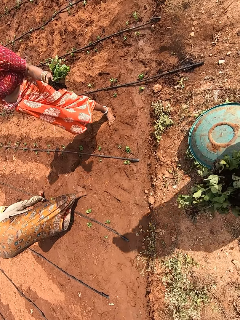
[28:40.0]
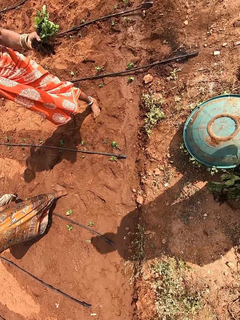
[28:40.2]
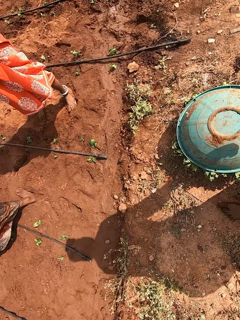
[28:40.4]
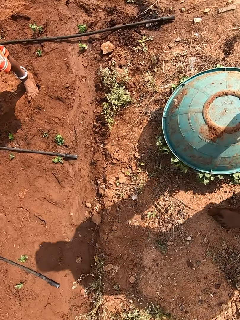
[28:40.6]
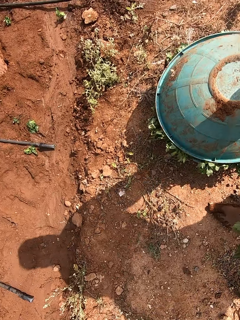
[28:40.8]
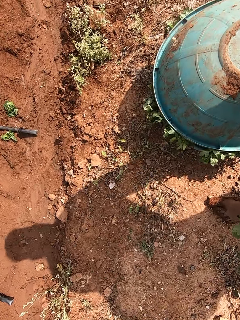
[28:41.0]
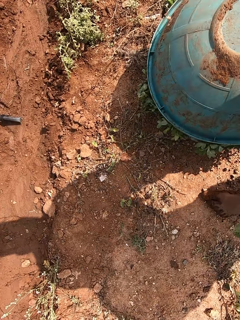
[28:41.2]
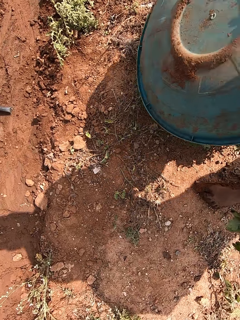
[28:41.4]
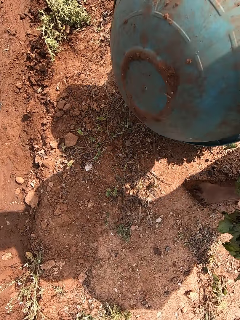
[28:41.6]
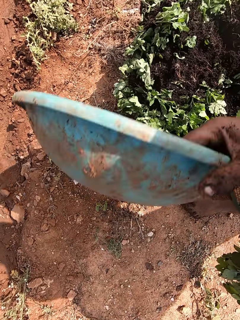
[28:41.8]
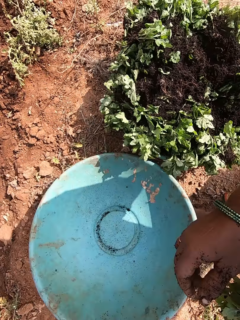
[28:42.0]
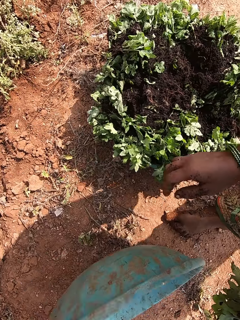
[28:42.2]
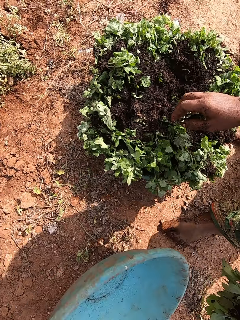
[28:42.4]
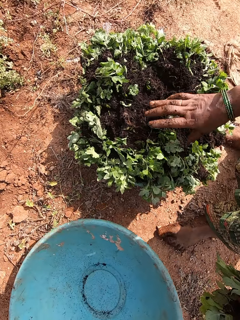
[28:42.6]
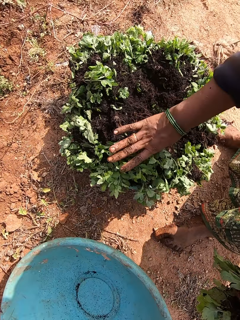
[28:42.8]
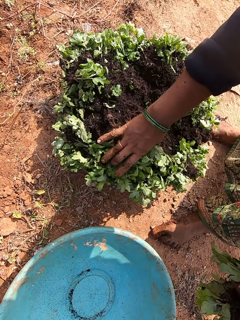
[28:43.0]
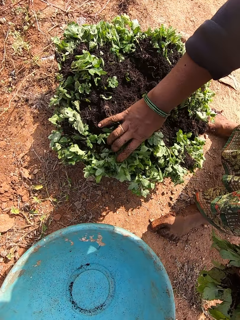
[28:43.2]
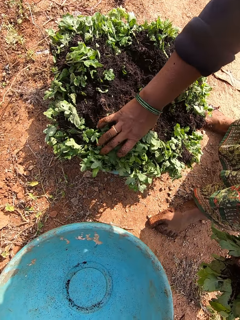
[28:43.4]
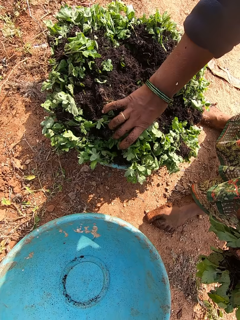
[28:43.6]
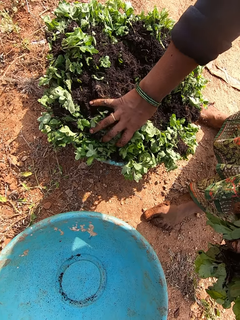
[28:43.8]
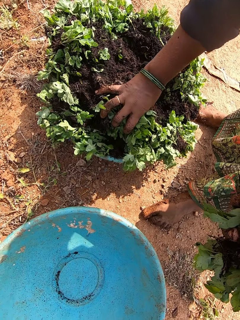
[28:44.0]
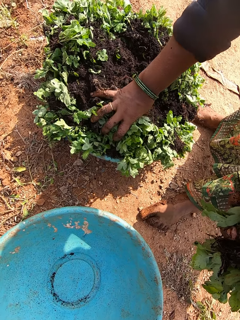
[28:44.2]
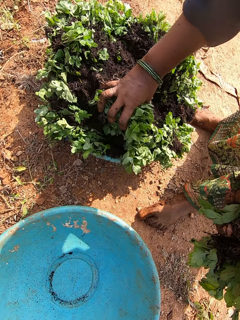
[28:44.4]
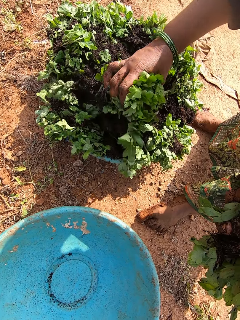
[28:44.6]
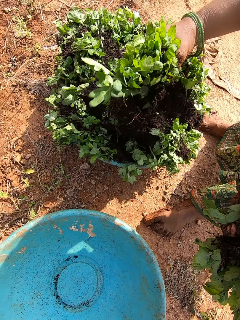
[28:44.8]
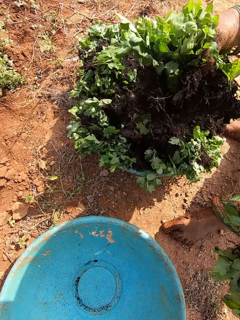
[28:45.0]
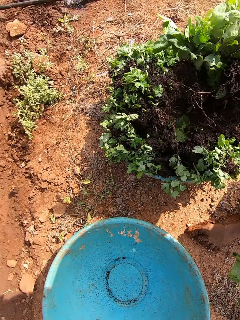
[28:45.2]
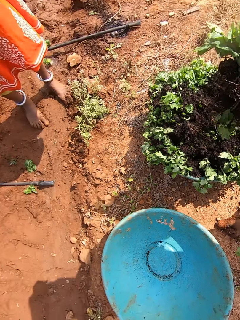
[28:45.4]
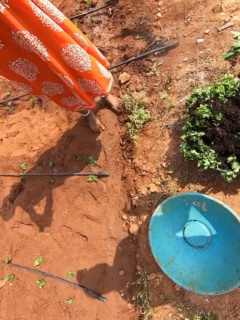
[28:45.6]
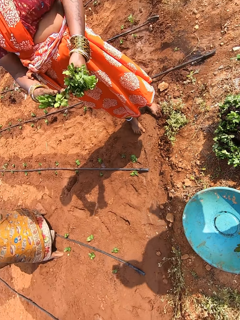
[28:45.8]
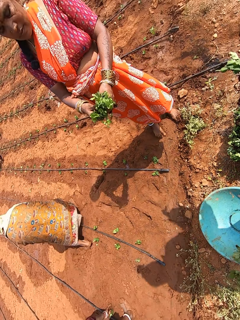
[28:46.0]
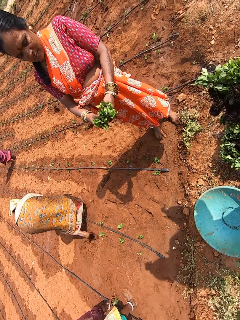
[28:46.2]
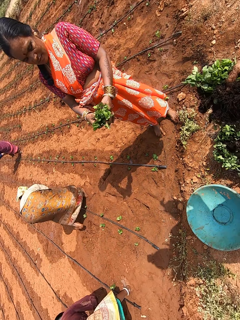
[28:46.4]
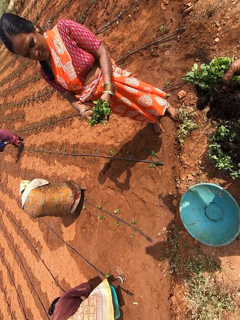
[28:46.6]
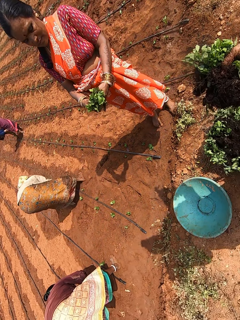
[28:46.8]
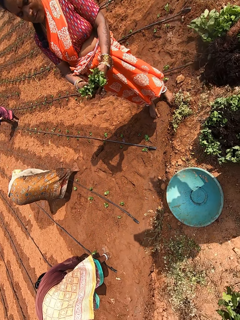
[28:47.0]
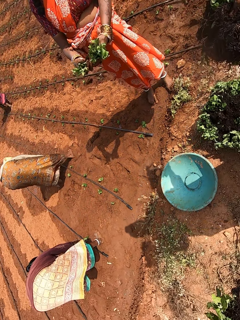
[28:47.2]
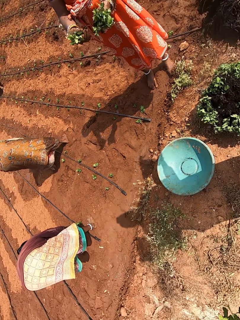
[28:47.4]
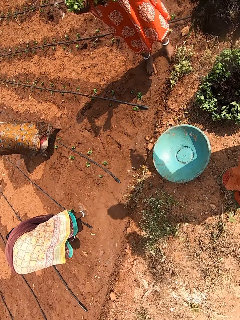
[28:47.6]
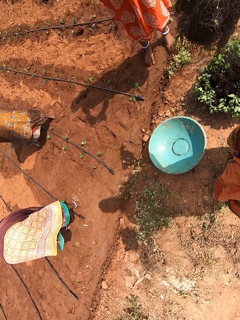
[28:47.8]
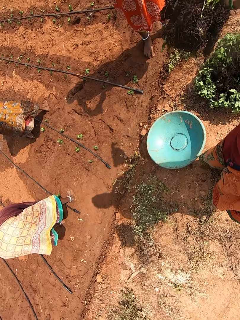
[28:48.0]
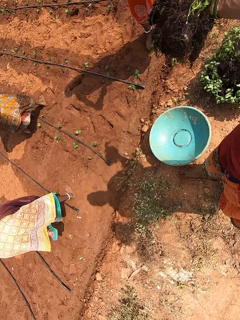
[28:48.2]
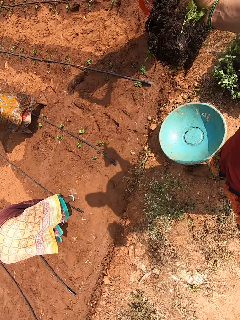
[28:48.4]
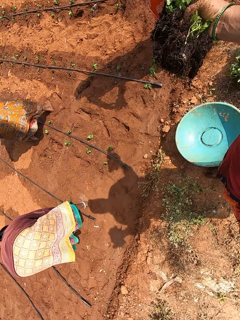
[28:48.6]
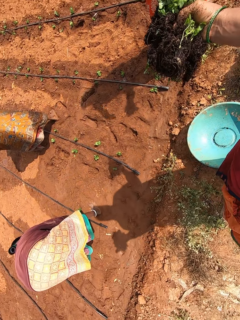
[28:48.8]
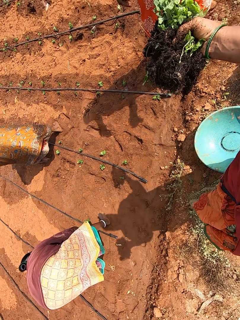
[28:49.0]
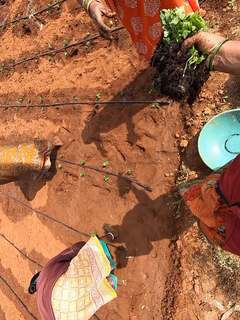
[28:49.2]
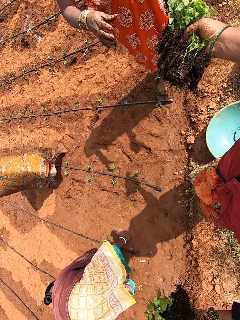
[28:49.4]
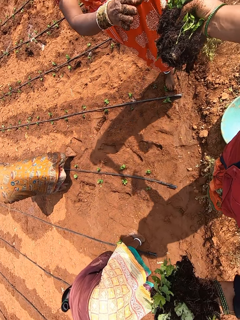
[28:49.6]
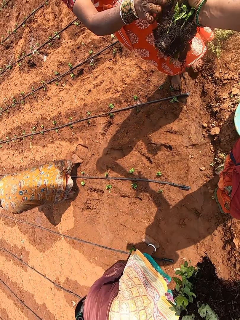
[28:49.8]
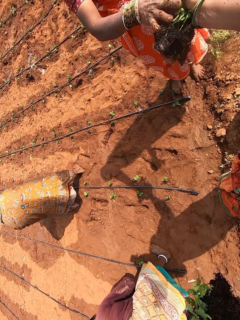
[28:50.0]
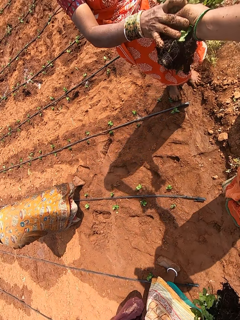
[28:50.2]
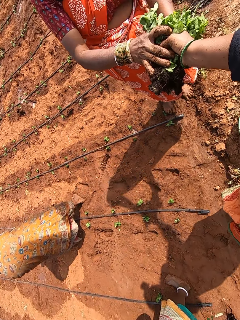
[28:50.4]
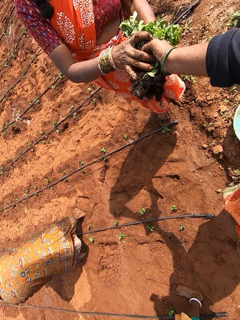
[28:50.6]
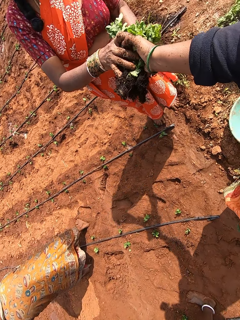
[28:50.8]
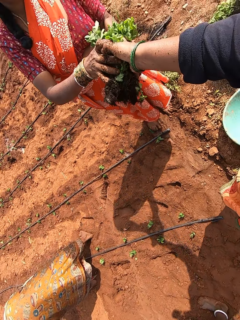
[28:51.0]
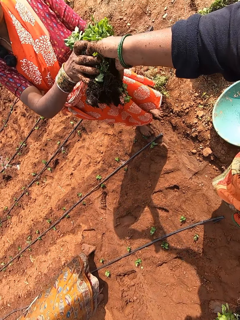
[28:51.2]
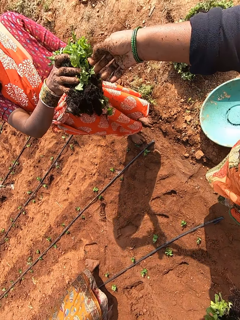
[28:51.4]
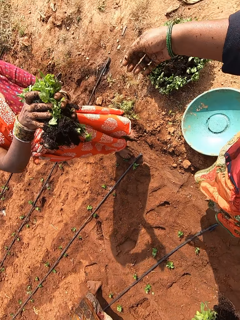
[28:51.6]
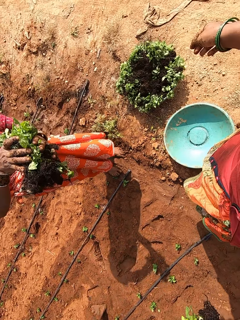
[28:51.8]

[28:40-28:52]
The camera wearer holds a bowl on a bowl of seedlings with her right hand. The woman interacts with another woman, a third woman, a fourth woman and the camera wearer. The camera wearer removes the bowl from the bowl of seedlings with her right hand. She drops the bowl on the ground with her right hand. She packs some seedlings from the bowl on the ground with her right hand. The woman holds the seedlings with both hands. The camera wearer walks in the farm. The woman holds the seedlings with her left hand. The woman collects the seedlings from the camera wearer with both hands.

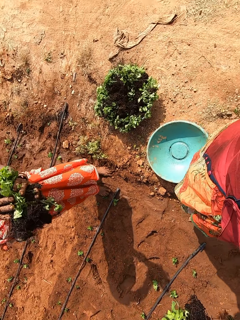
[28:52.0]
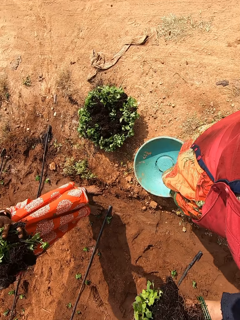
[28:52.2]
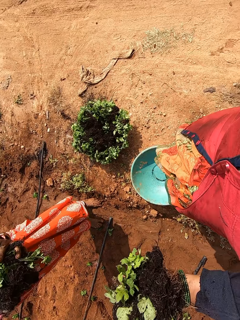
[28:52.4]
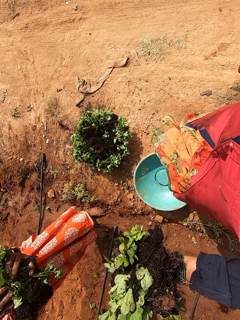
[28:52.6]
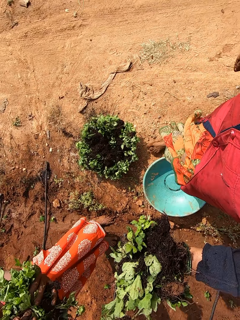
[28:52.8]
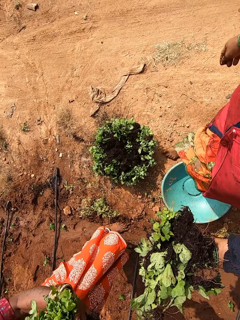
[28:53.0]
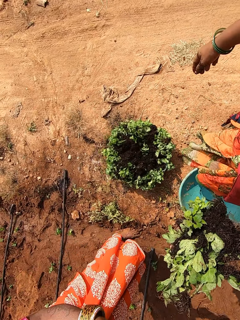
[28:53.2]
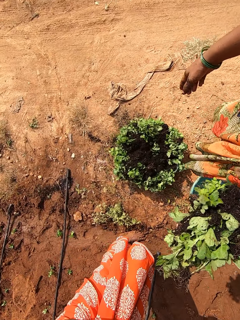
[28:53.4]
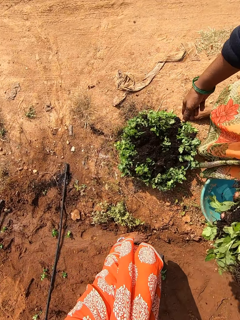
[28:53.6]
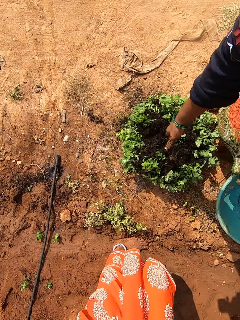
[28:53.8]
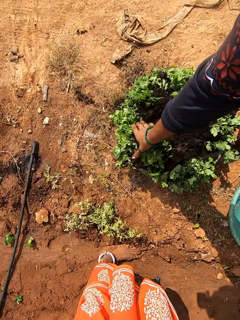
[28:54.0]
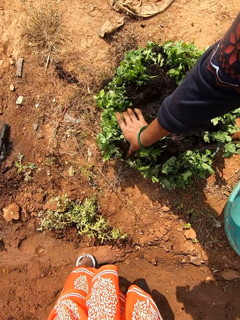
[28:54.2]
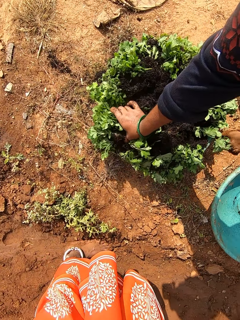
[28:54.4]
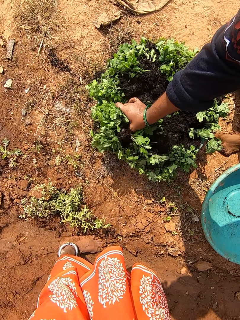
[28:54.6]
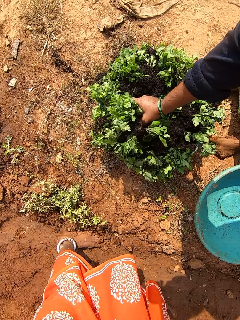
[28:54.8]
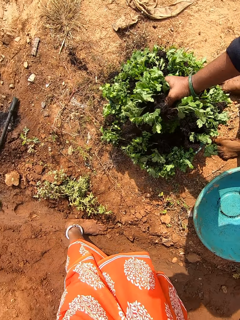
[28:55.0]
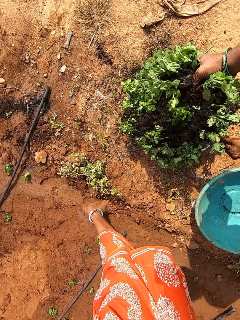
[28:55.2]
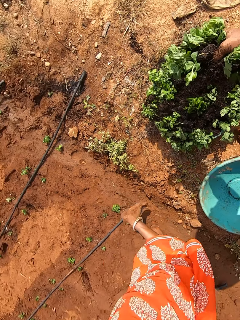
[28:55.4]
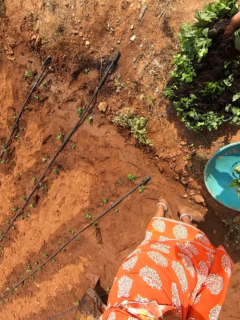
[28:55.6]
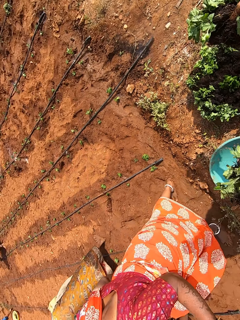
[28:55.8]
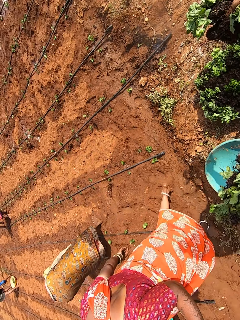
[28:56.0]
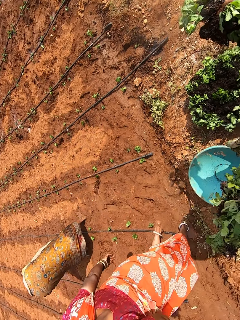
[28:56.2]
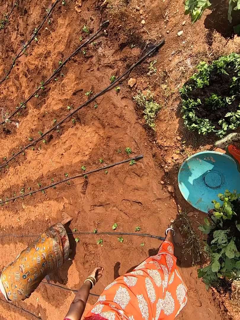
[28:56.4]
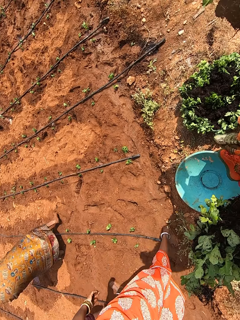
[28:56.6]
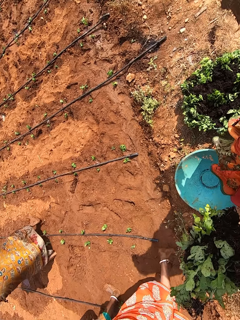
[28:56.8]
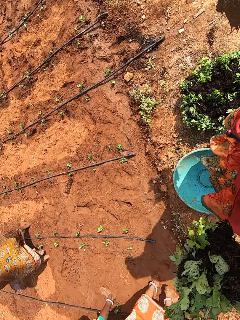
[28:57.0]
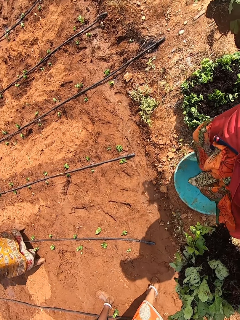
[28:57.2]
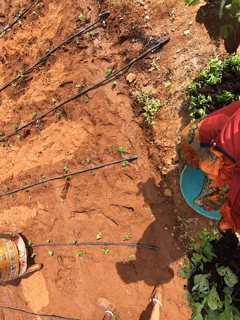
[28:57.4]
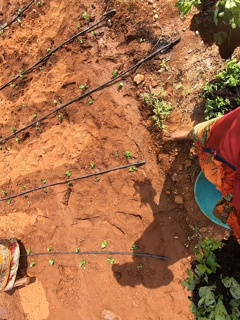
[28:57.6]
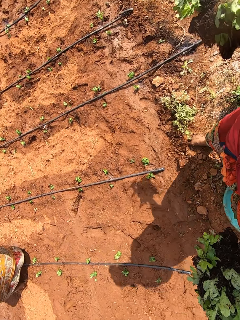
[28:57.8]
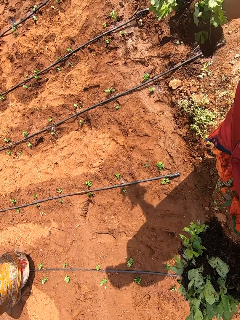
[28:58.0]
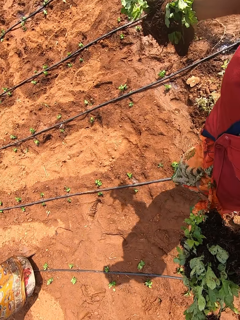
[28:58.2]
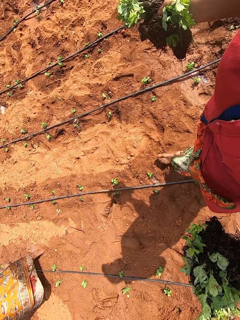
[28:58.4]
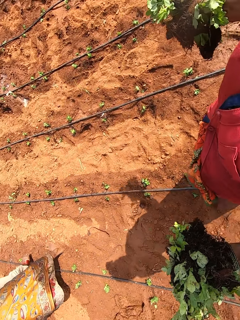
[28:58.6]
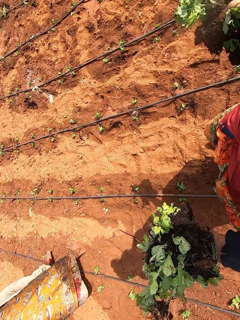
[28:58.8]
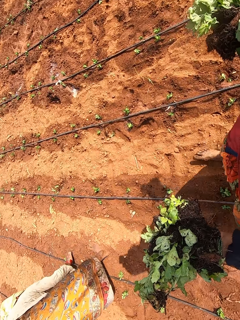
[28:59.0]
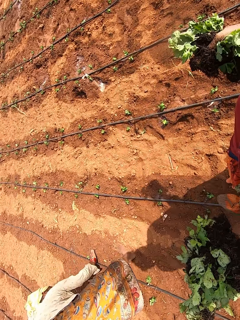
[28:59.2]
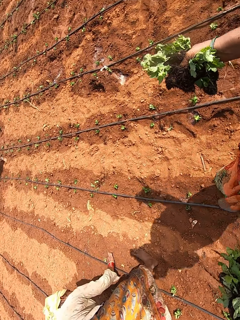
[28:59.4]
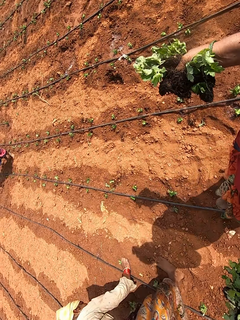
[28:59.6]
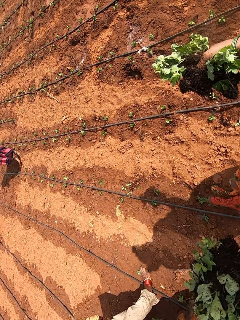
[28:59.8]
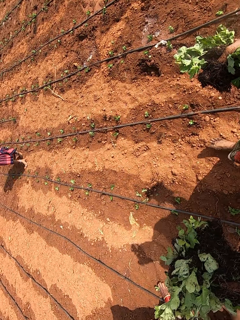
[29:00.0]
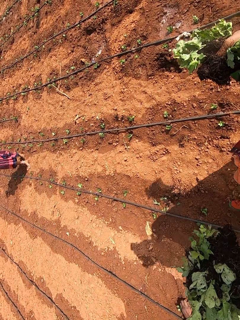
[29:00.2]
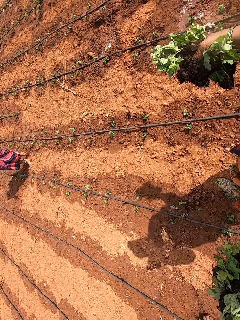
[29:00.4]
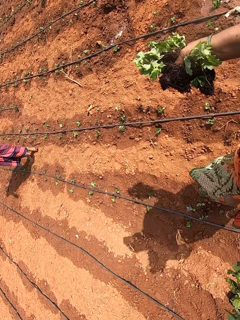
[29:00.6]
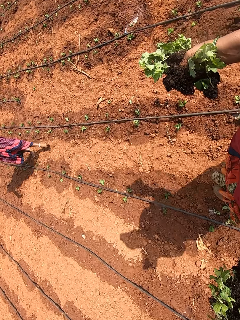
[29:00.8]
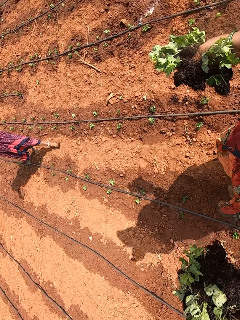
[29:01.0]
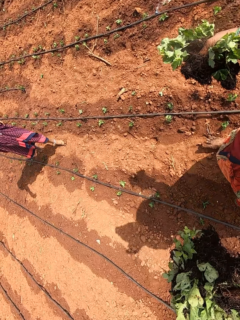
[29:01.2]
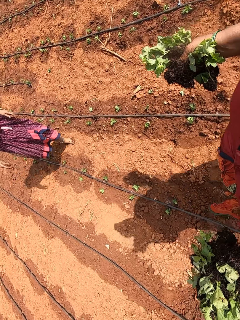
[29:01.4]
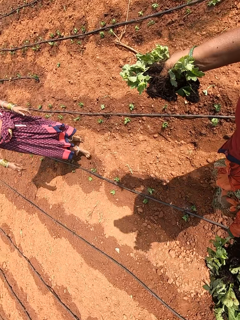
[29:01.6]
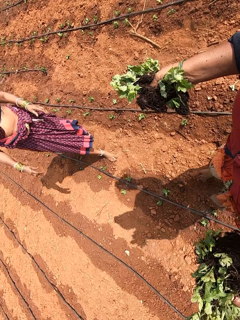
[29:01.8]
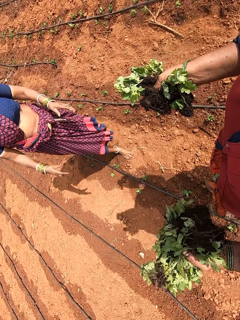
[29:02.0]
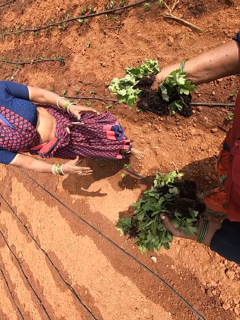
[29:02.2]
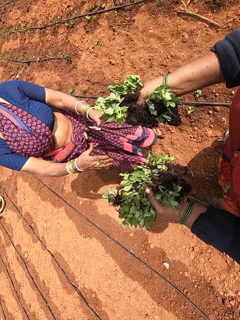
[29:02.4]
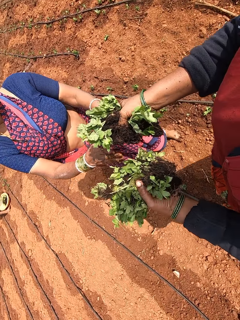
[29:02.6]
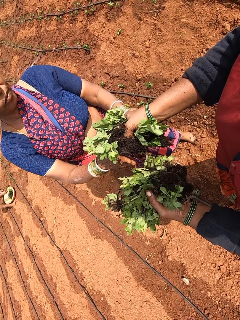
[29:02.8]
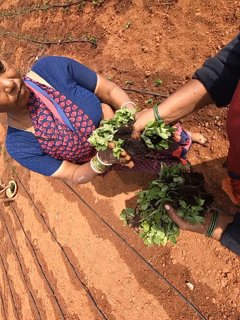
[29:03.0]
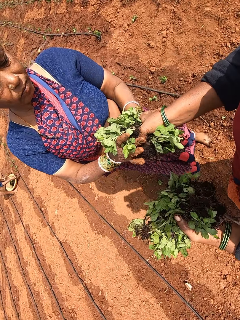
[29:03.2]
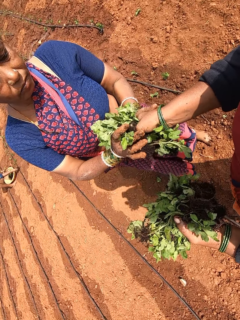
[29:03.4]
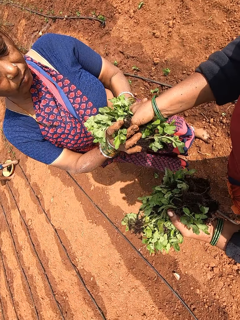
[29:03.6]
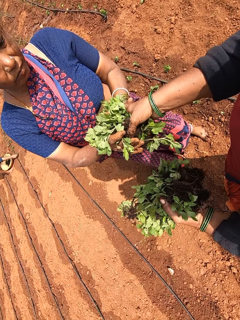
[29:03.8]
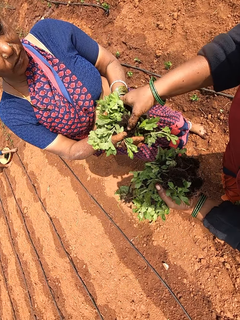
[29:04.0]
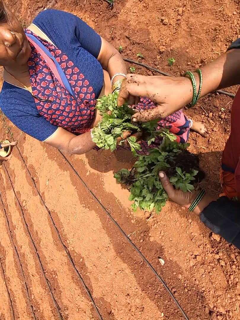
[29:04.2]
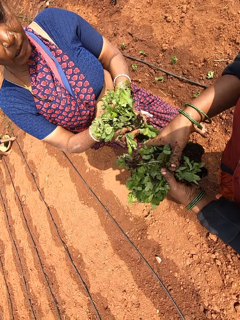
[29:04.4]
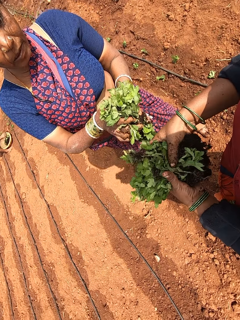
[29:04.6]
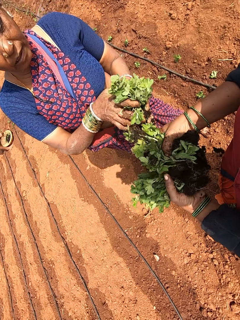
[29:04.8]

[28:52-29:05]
The camera wearer walks towards the basin. She packs some seedlings from the bowl on the ground with her right hand. She walks in the farm. The woman plants a seedling on the ground with her right hand. Another woman collects the seedlings from the camera wearer with both hands. The man picks a seedling from a bowl with his right hand and plants the seedling on the ground with his right hand. The other woman interacts with the first woman. The camera wearer takes some seedlings from her left hand with her right hand.
